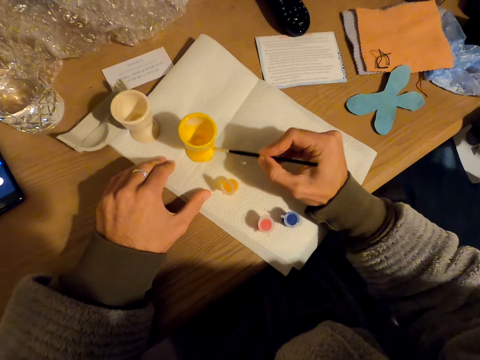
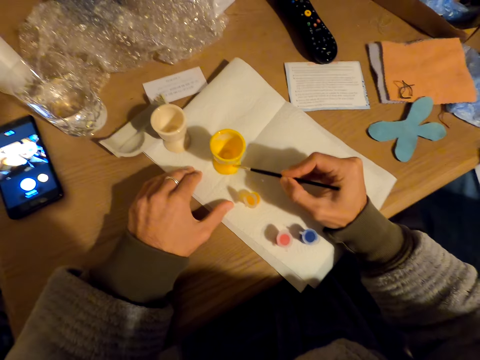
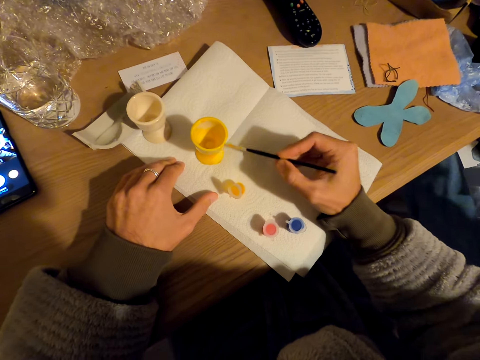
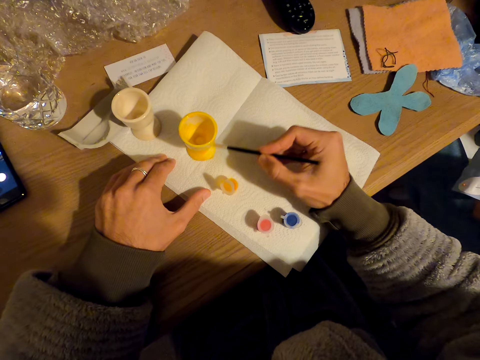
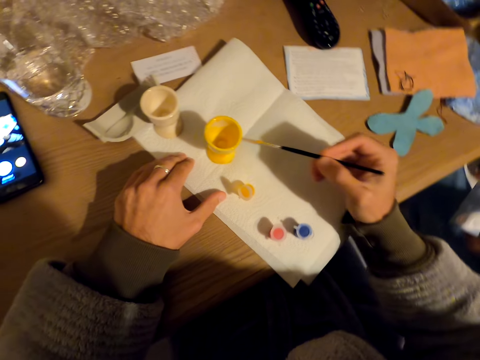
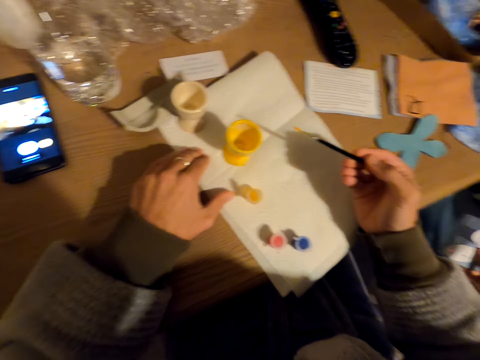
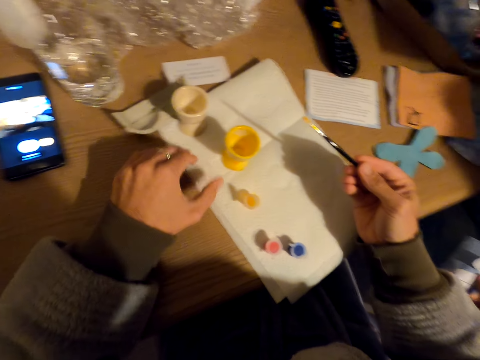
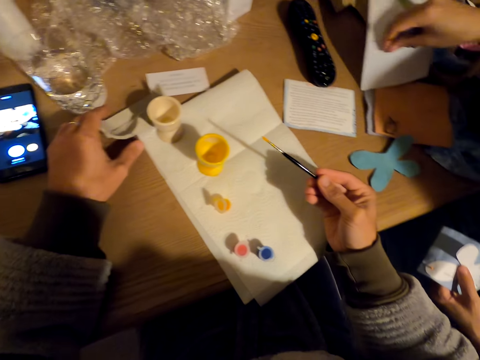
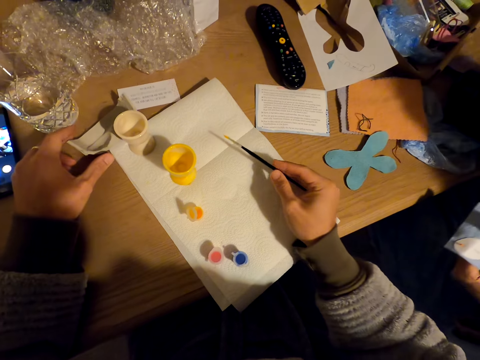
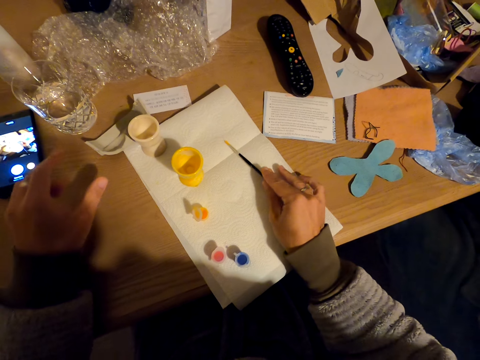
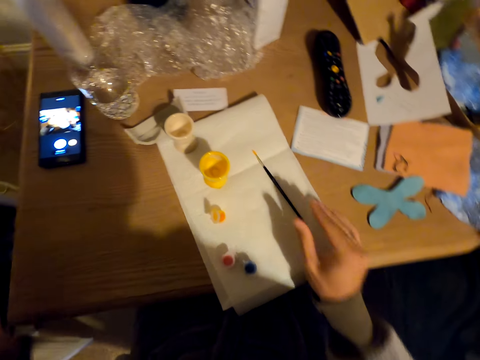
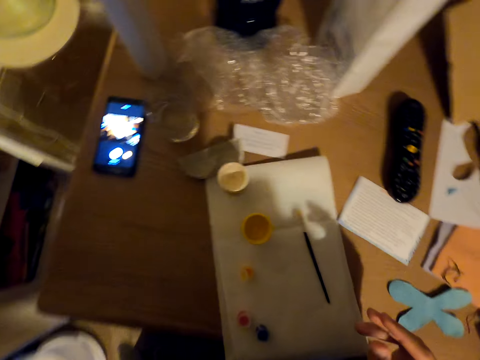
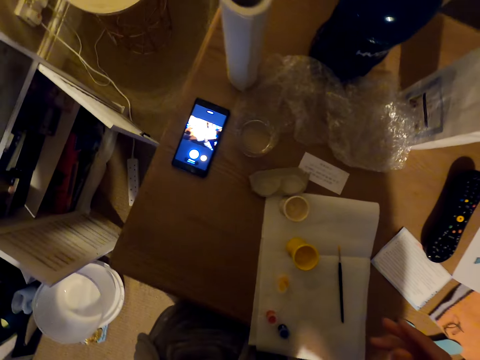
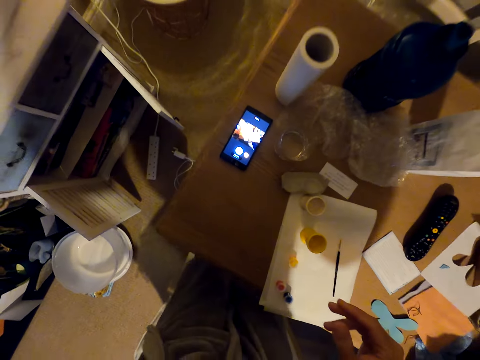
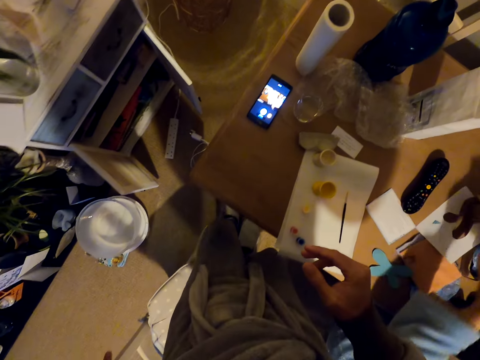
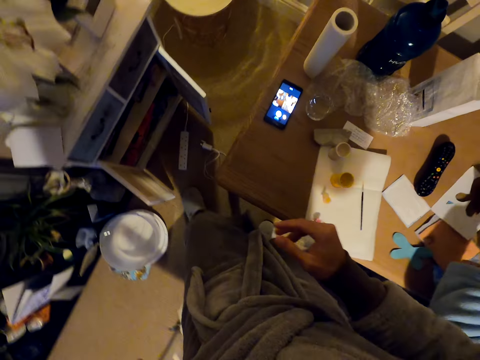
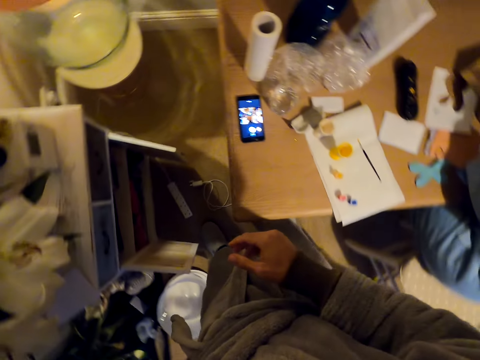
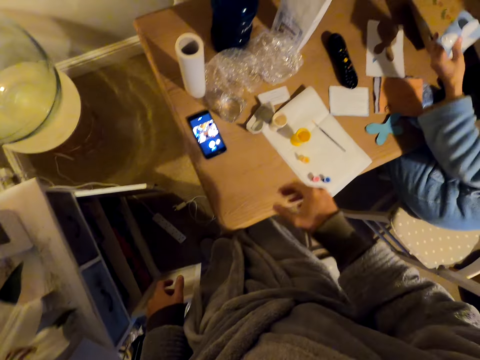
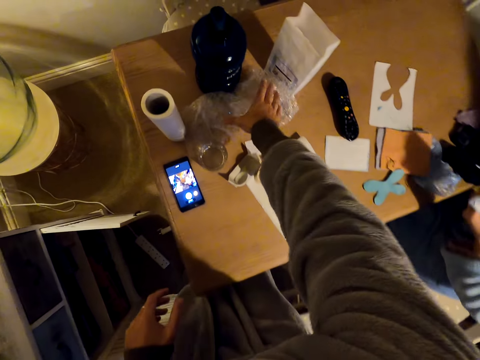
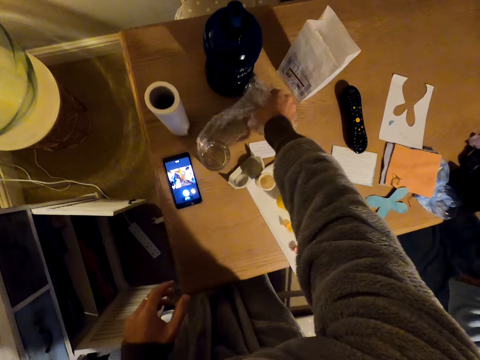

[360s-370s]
The camera wearer touches a container. A person places something. The camera wearer puts the paint on the napkin. They place the paint brush in the paint mat. They stand up and move around the room. The person picks something from the table. The camera wearer takes a nylon paper.

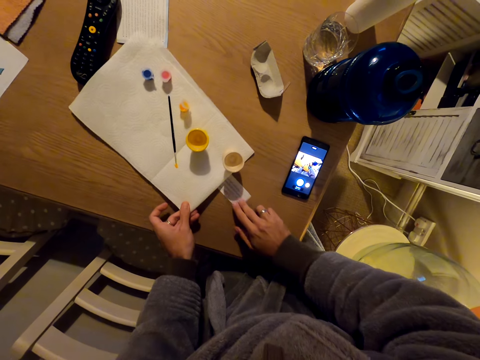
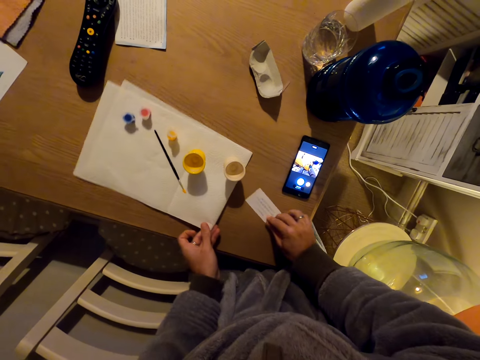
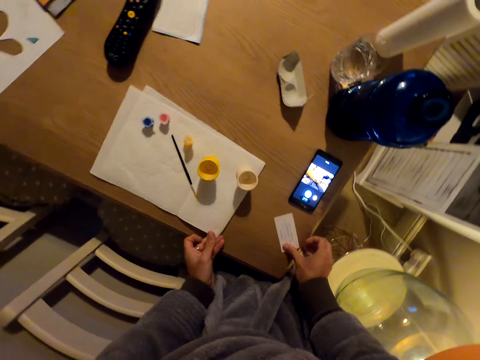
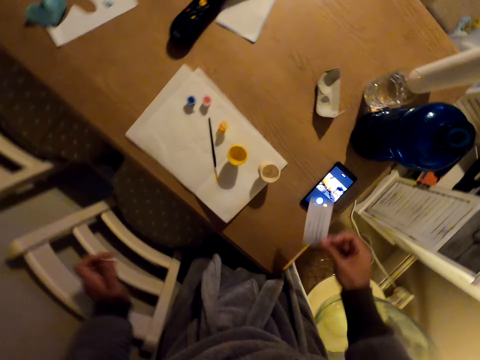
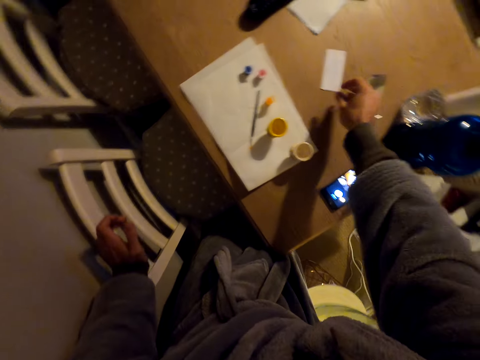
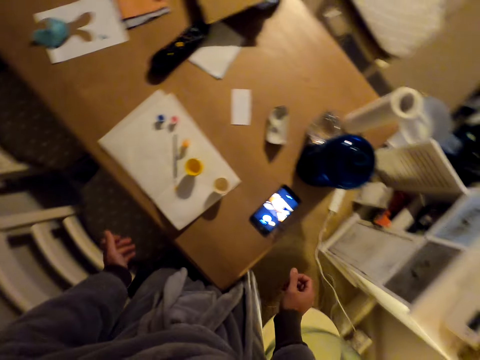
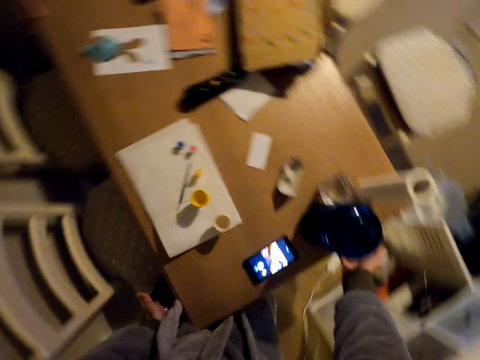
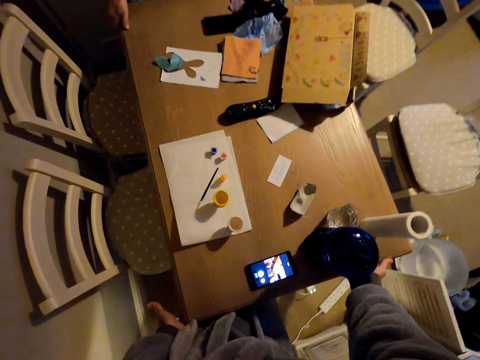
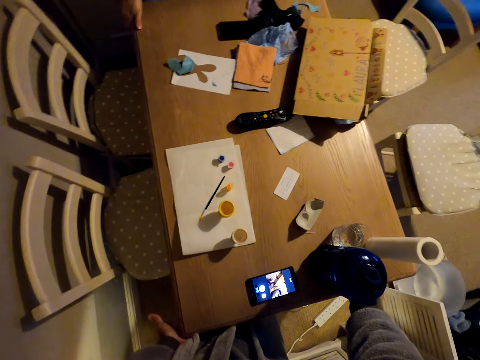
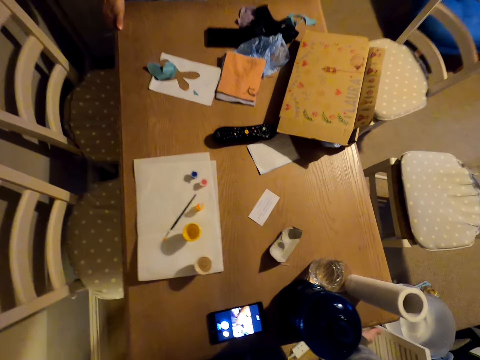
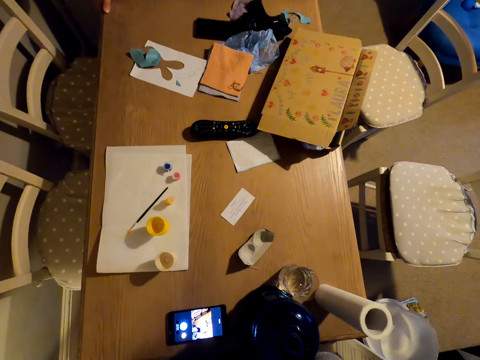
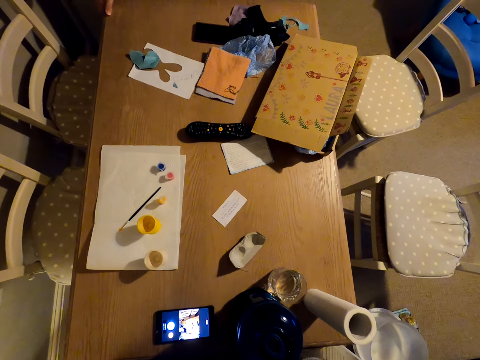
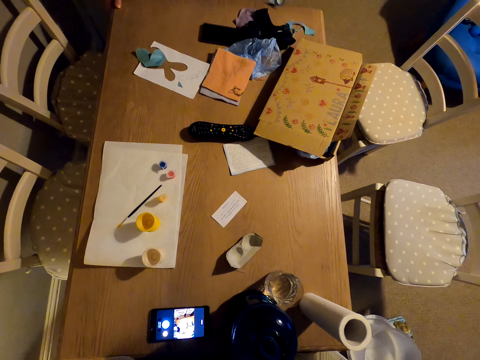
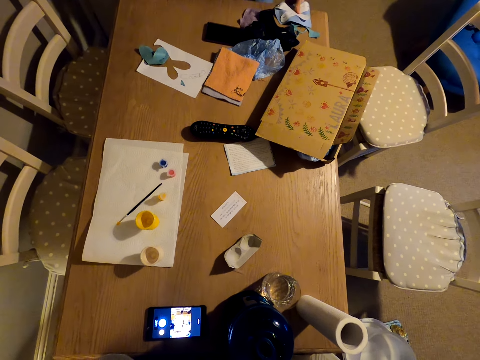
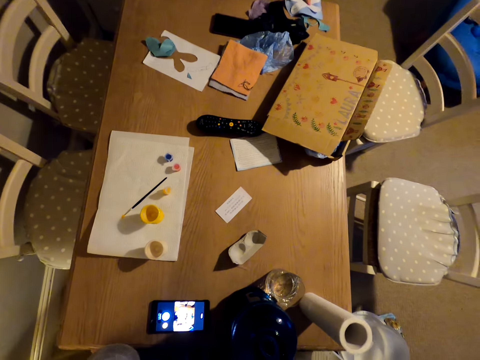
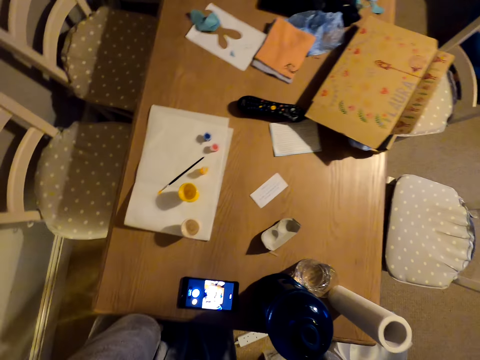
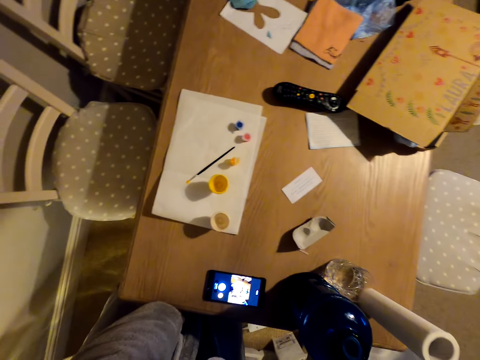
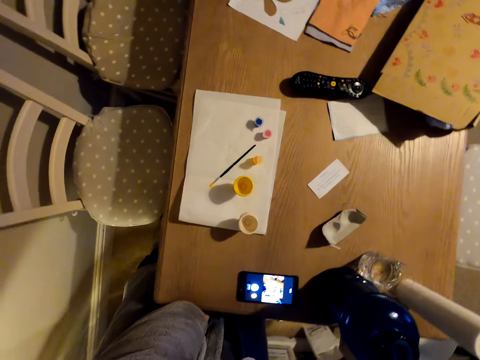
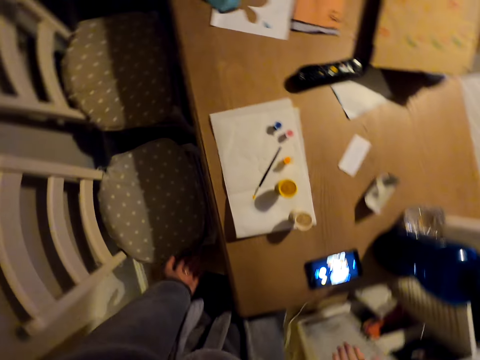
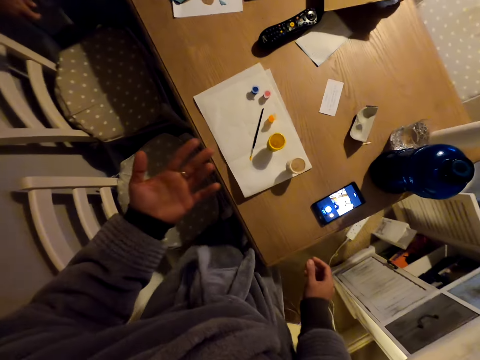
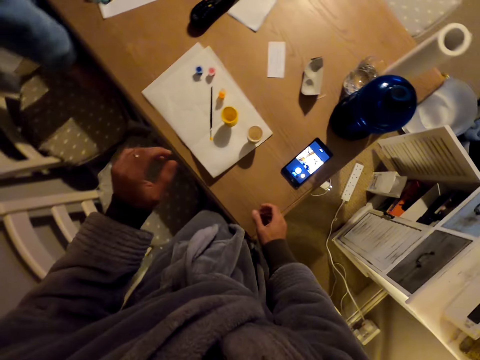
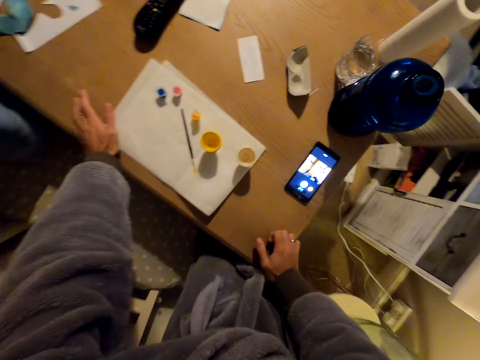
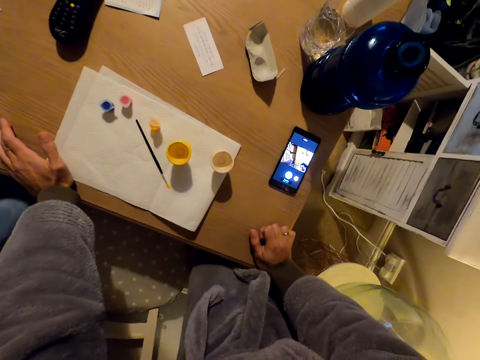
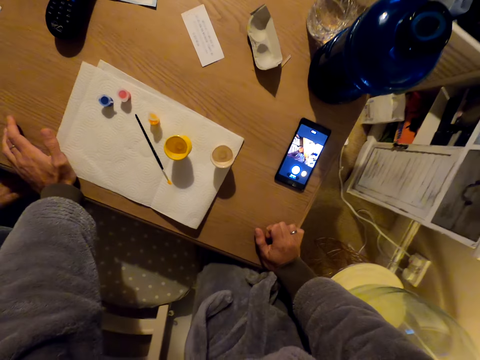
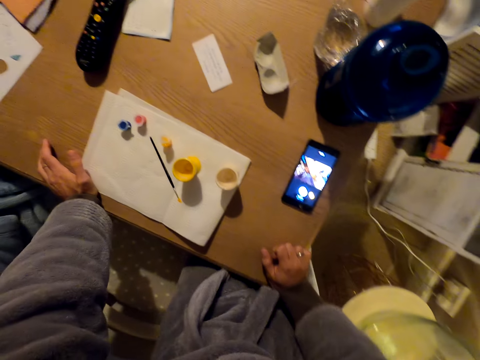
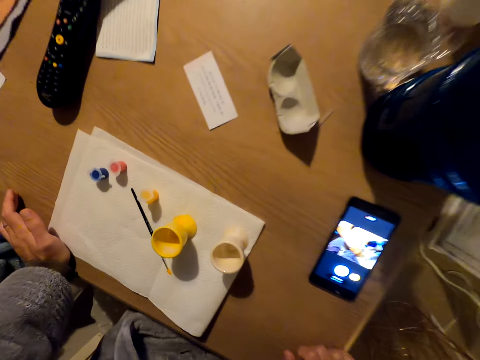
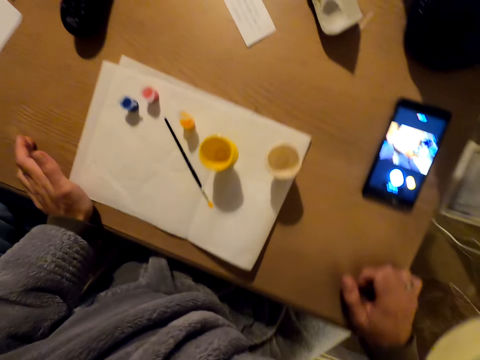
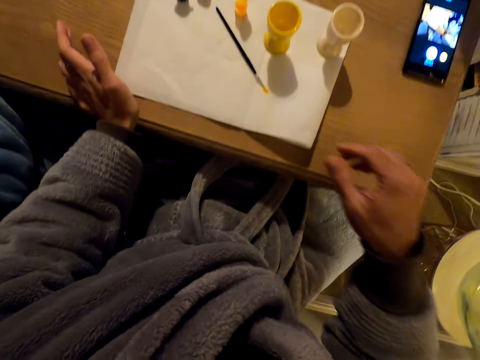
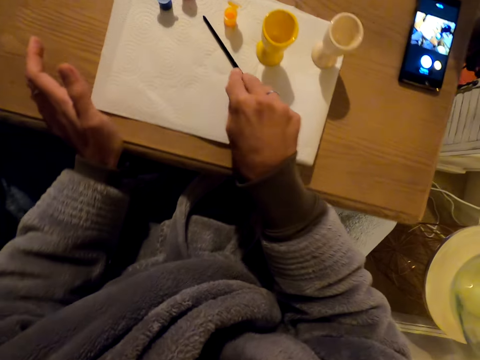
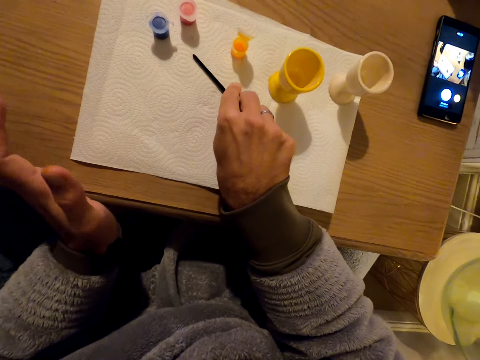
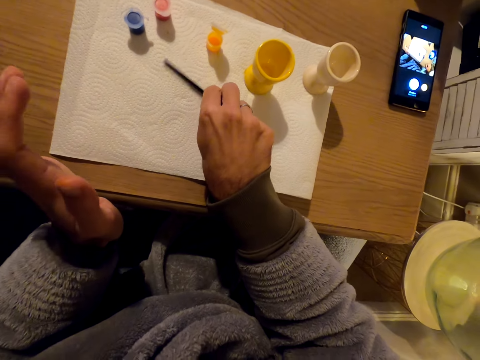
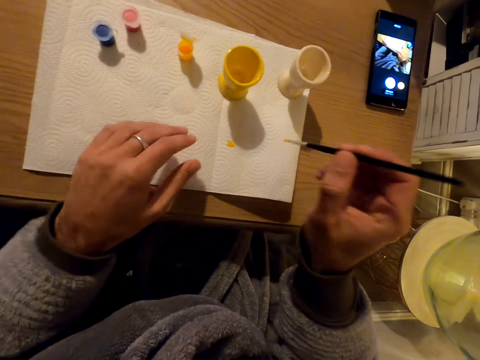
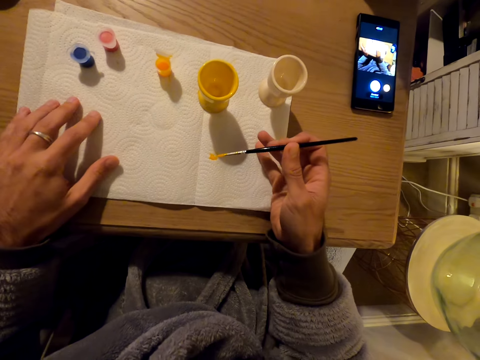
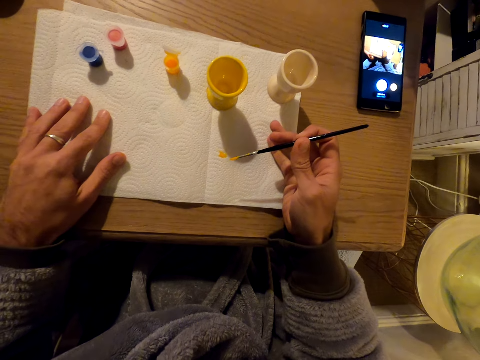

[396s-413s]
The camera wearer holds a paper. He puts the paper on the table. He moves the paper on the table. He looks around. He does something. He moves his hands. He places his hands on the table. He sits at the table. He picks up the paint brush.
